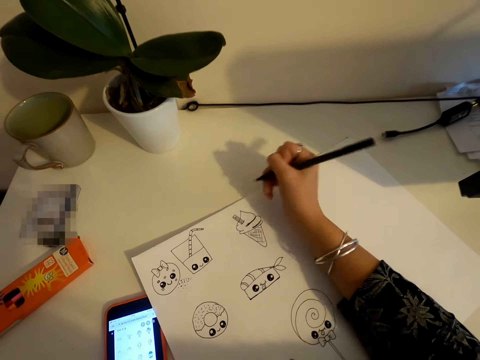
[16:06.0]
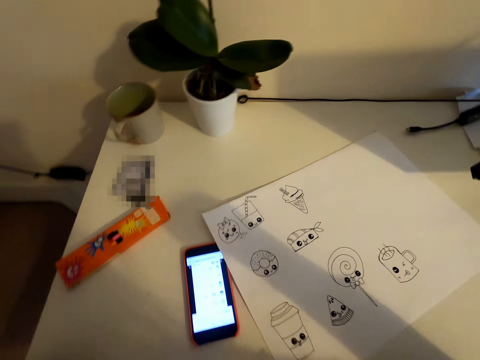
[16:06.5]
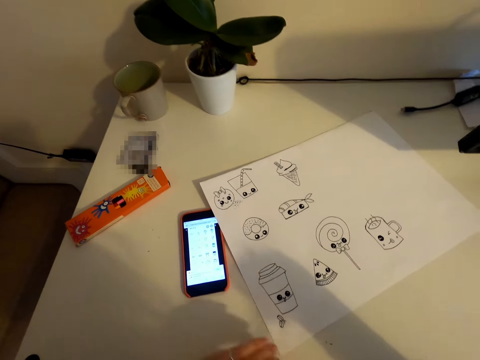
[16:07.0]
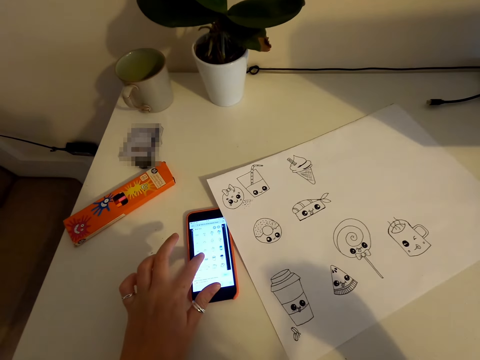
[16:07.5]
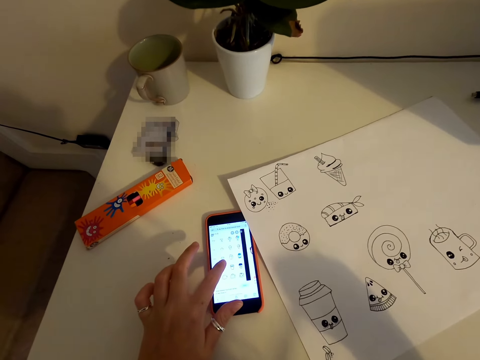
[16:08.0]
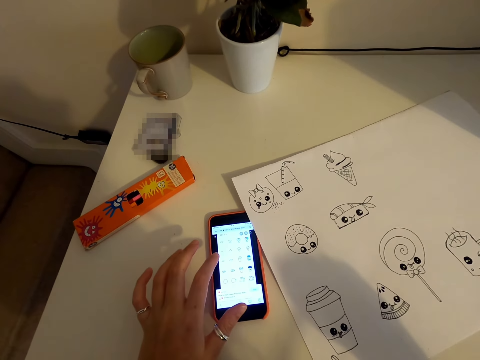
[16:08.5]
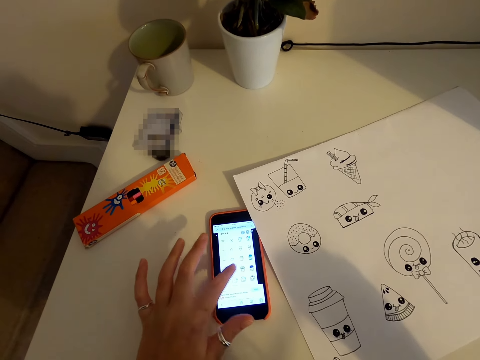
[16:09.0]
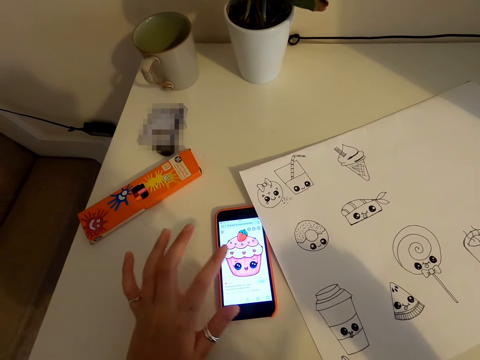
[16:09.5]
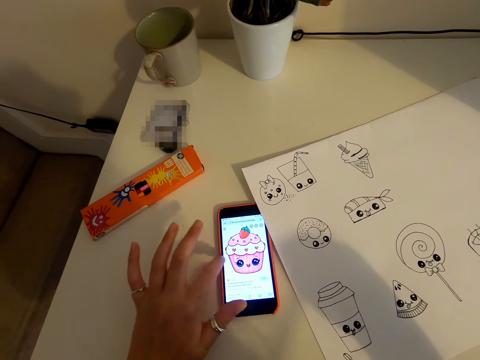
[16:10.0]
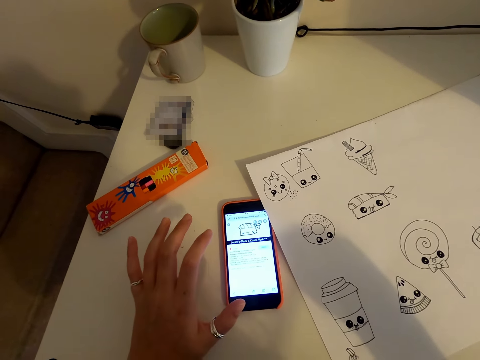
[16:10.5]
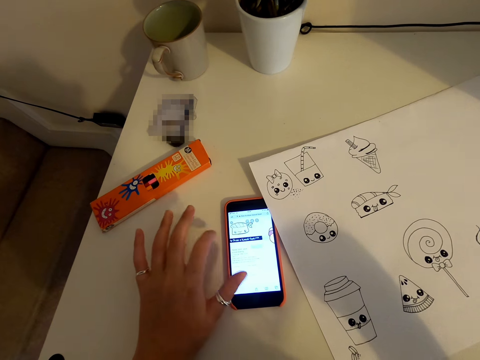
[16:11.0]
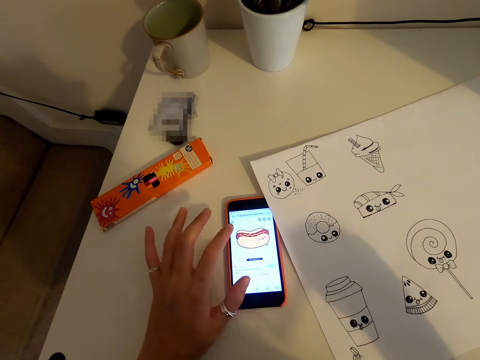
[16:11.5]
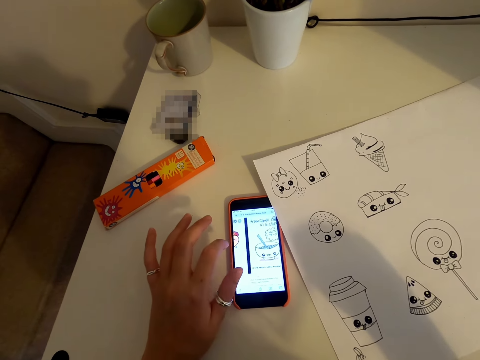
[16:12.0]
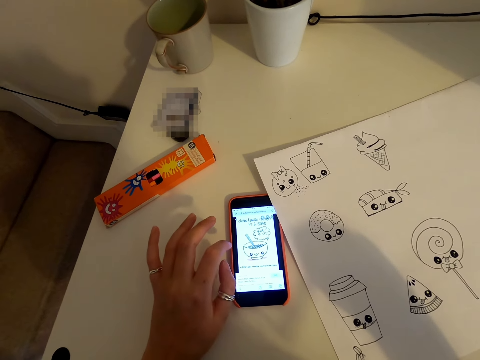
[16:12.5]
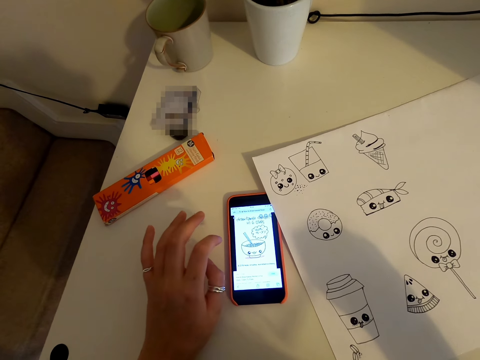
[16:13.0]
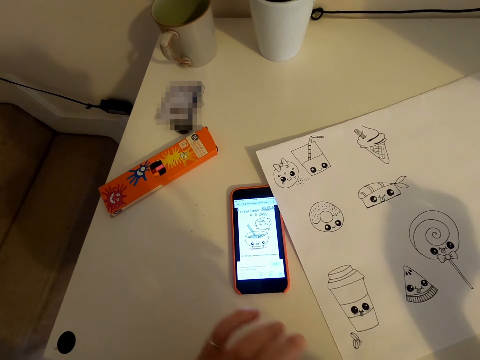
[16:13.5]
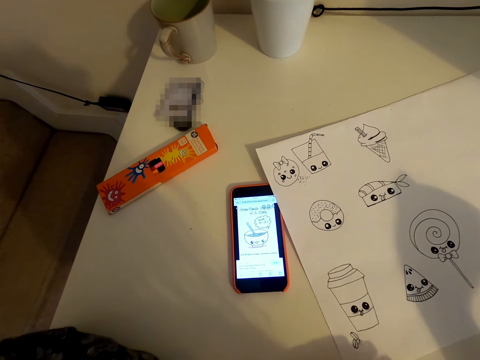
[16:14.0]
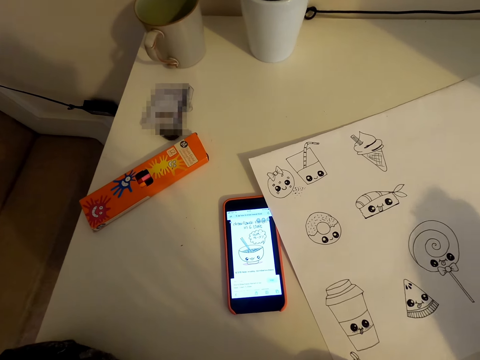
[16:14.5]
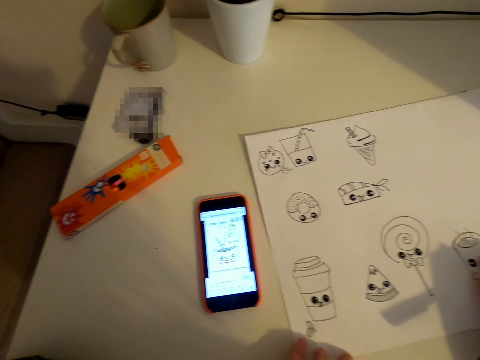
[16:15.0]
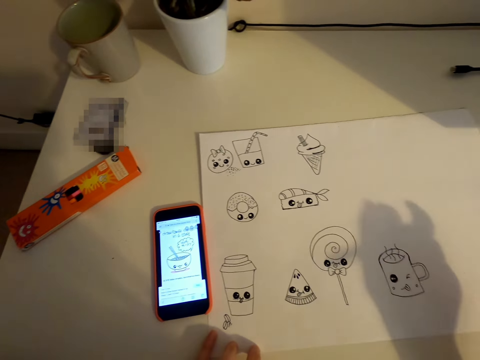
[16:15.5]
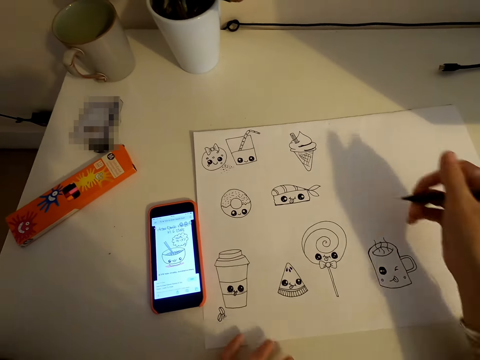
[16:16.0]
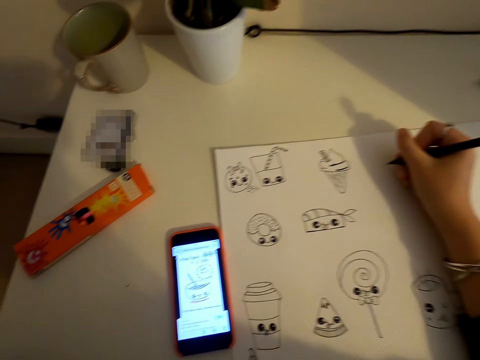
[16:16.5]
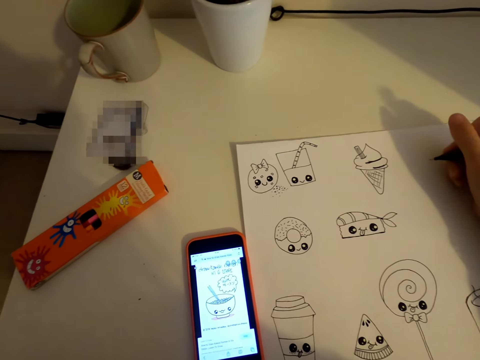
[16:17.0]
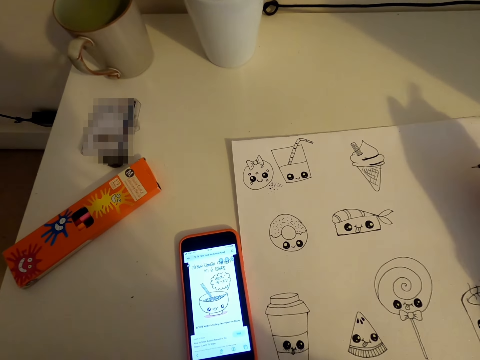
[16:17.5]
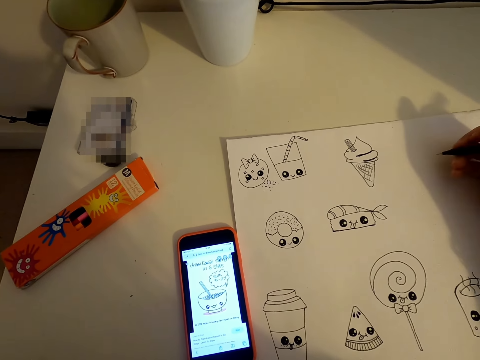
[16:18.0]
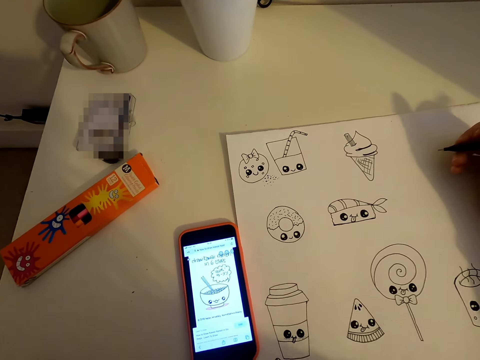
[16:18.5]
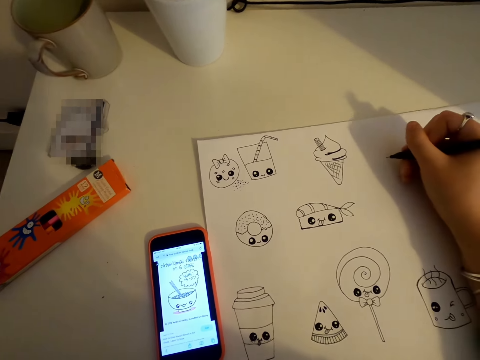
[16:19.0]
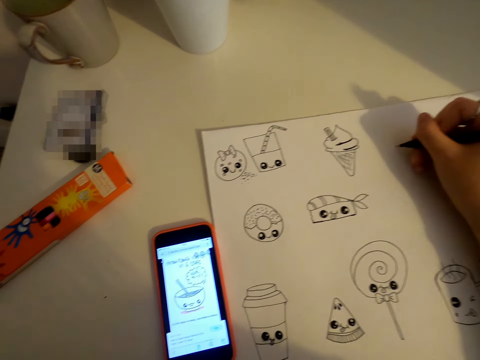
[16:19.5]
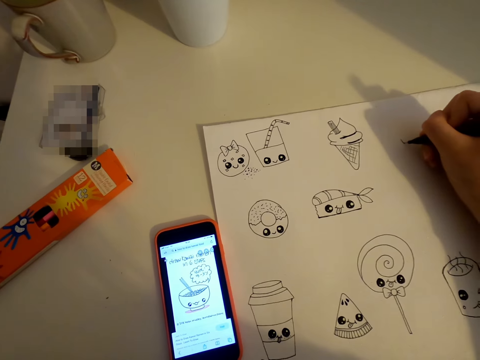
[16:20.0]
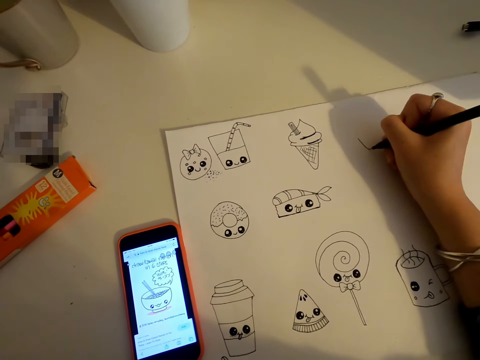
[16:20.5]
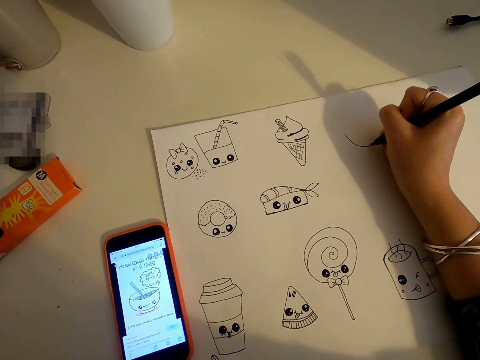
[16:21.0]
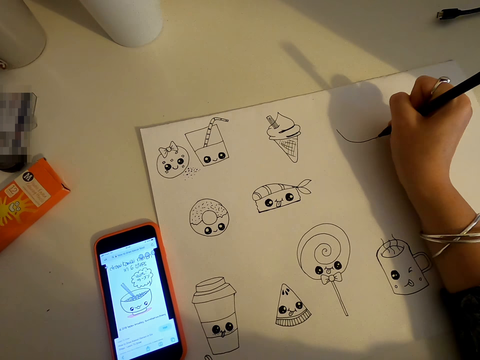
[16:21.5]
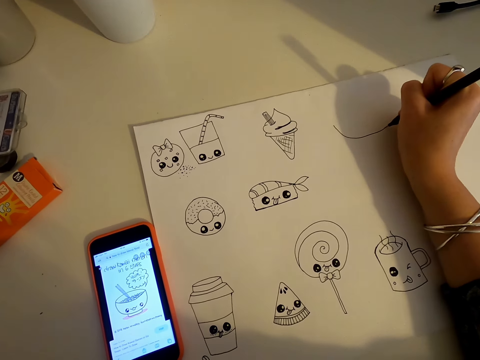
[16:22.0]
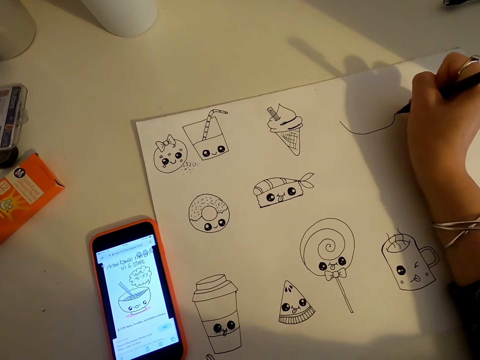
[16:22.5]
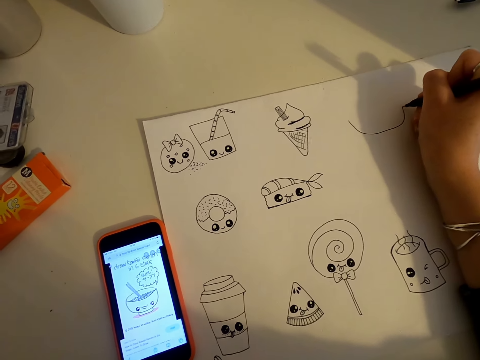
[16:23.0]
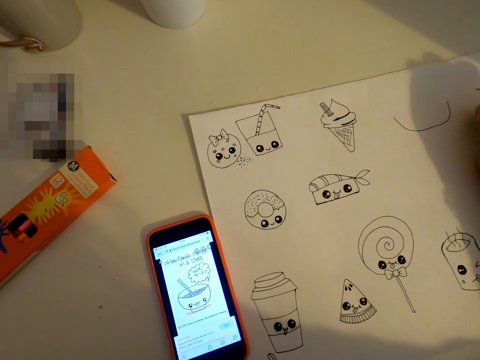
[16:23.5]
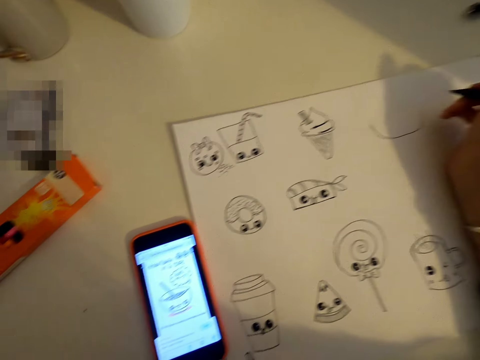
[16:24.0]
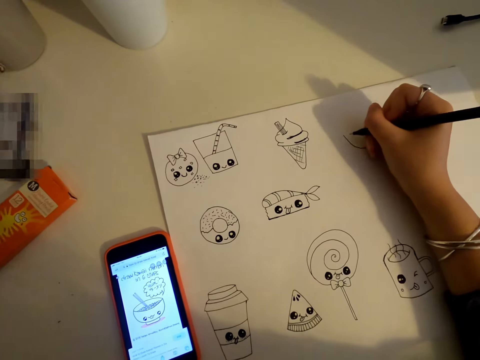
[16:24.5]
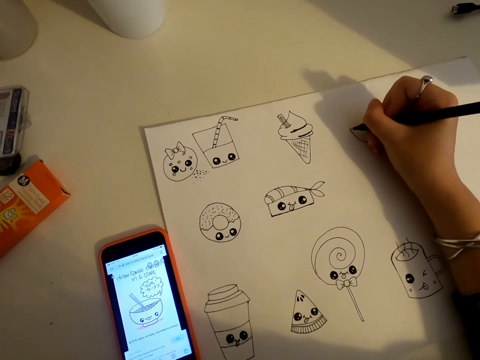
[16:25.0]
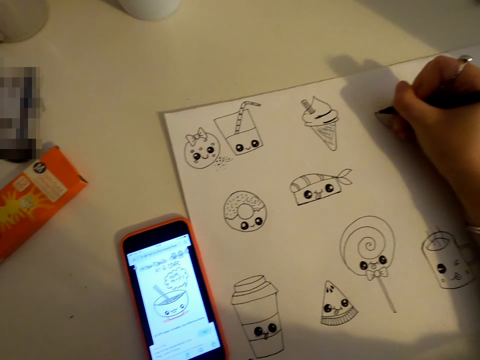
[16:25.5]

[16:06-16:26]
The camera wearer scrolls the phone. They draw on a piece of paper.

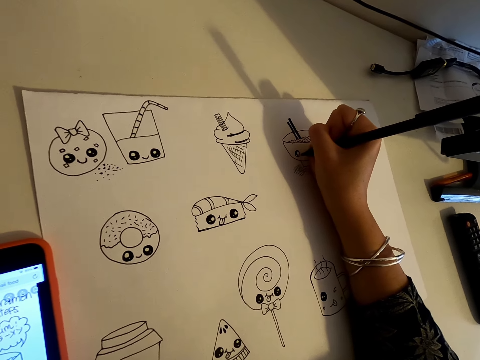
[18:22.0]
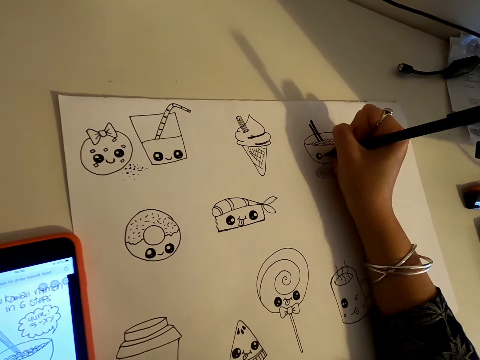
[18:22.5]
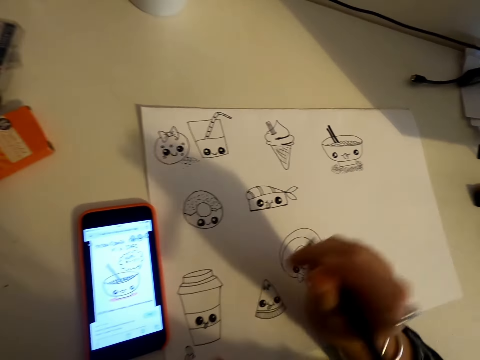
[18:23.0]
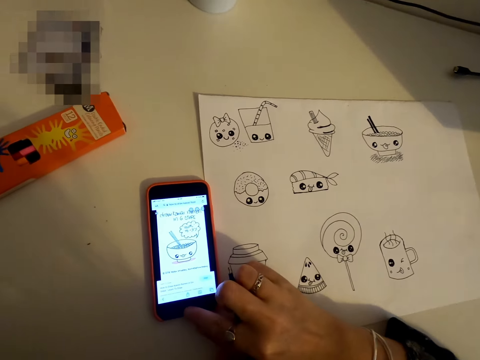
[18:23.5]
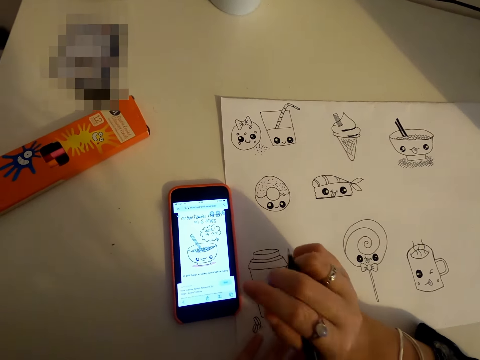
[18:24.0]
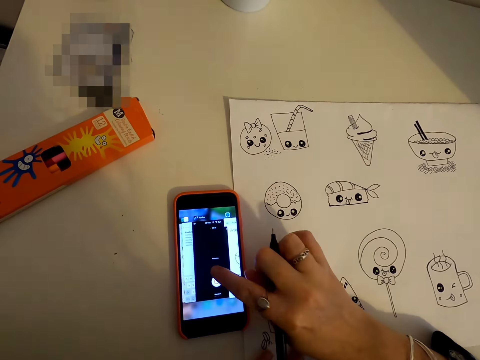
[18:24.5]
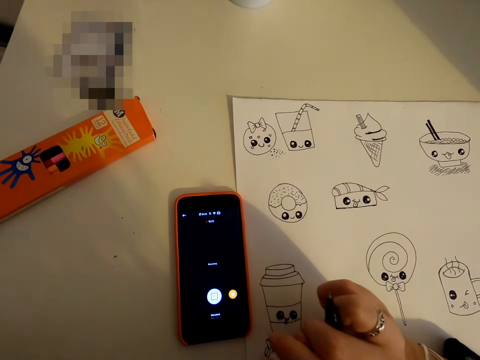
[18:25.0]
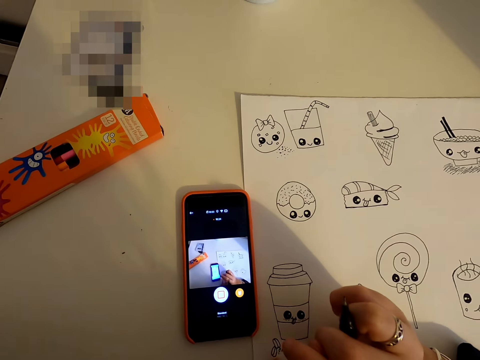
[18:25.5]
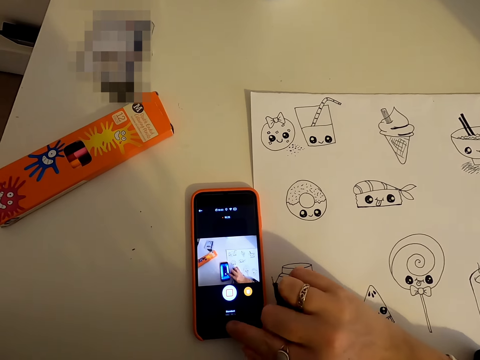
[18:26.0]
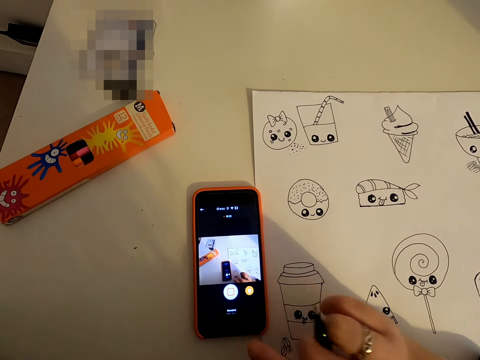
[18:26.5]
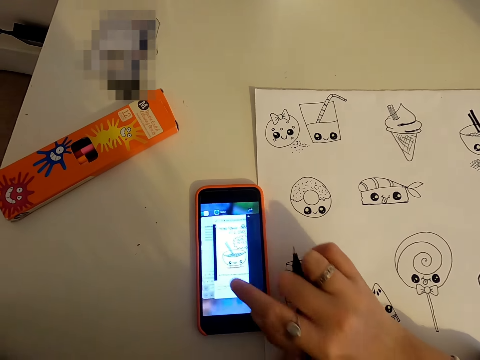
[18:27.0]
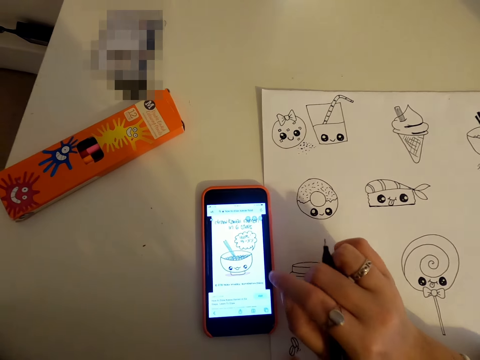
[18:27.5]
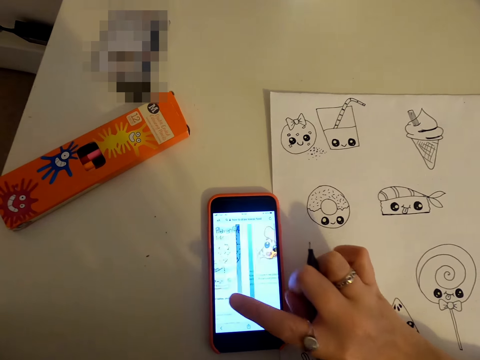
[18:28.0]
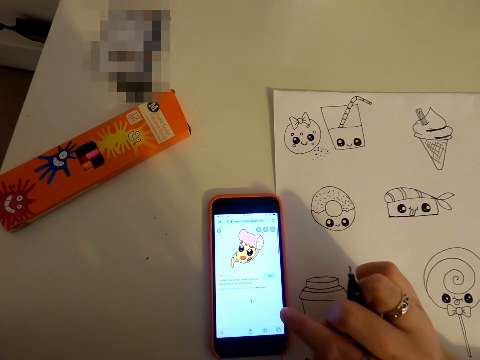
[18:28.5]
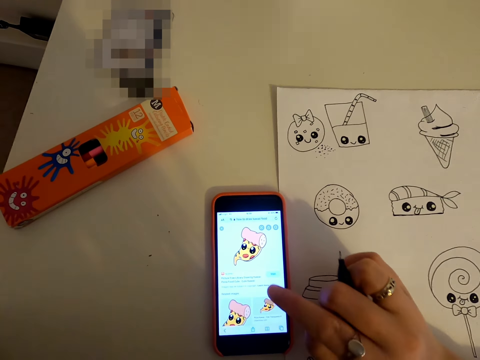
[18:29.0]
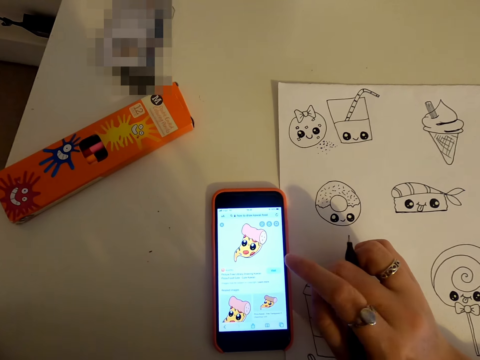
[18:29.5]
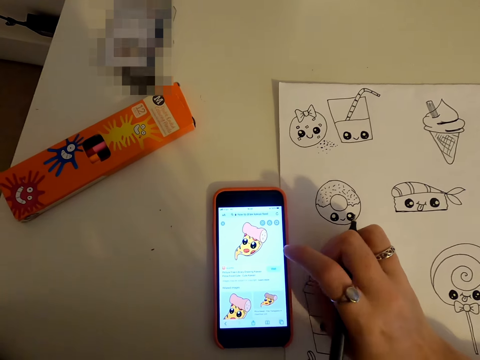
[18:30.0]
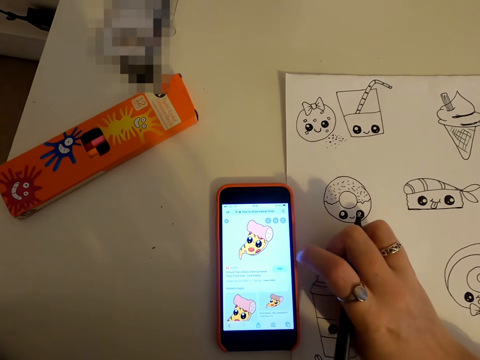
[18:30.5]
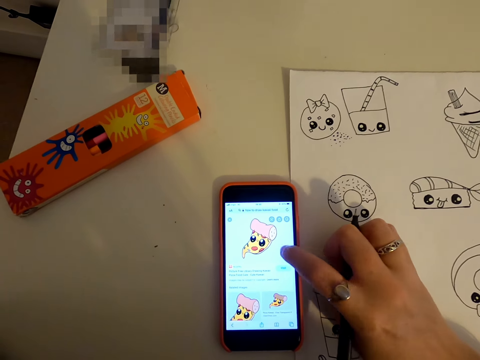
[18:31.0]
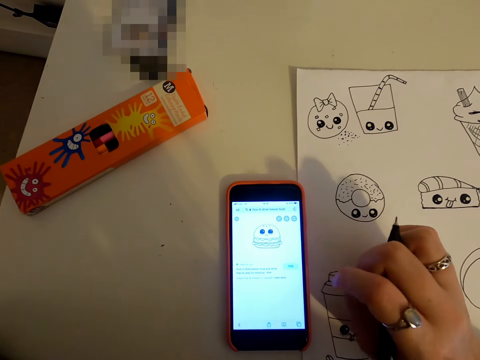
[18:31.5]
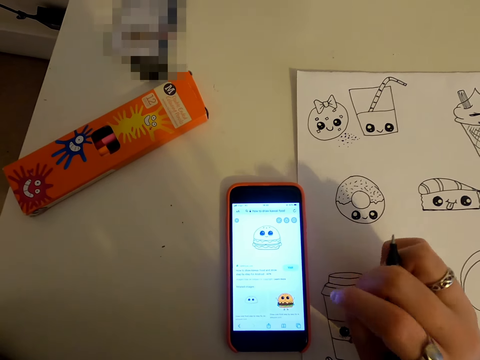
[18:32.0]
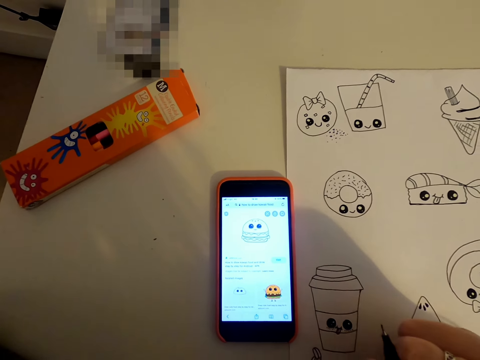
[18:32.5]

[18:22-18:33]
The camera wearer scrolls the phone.
